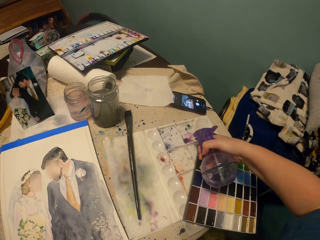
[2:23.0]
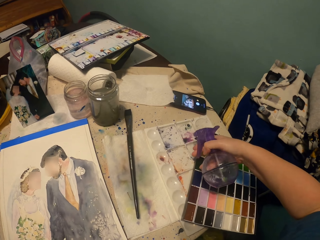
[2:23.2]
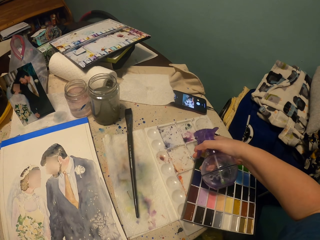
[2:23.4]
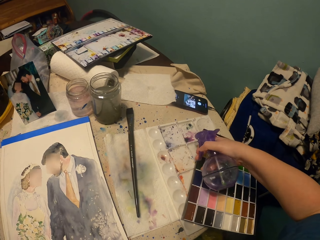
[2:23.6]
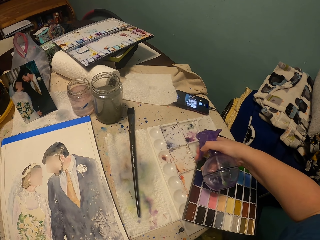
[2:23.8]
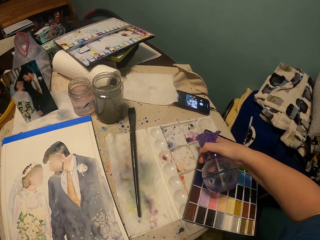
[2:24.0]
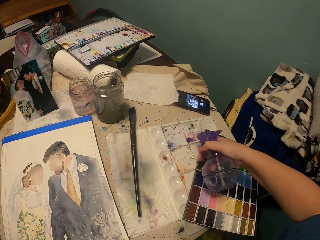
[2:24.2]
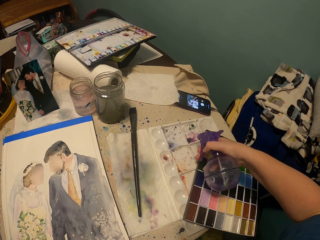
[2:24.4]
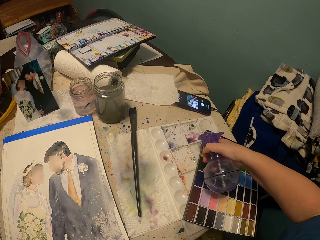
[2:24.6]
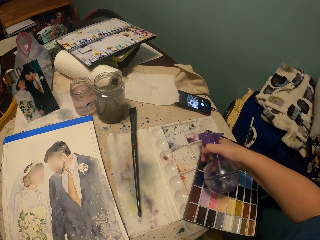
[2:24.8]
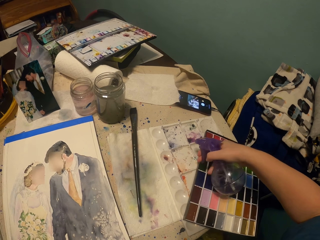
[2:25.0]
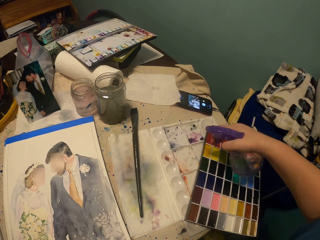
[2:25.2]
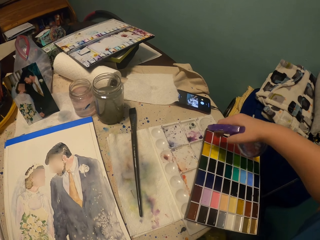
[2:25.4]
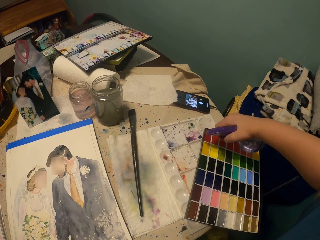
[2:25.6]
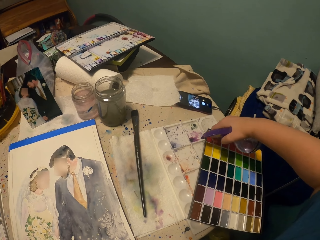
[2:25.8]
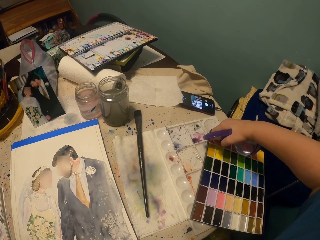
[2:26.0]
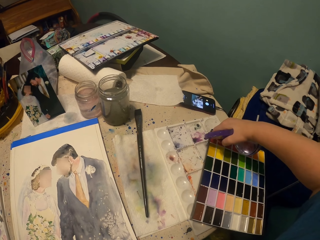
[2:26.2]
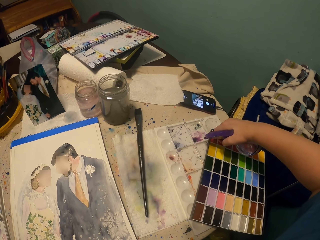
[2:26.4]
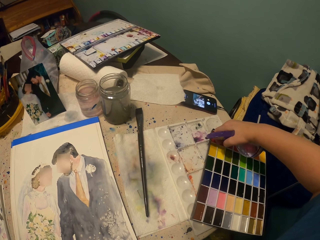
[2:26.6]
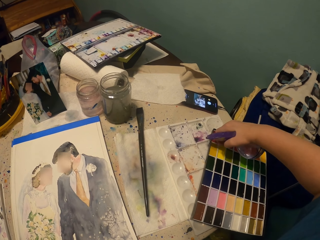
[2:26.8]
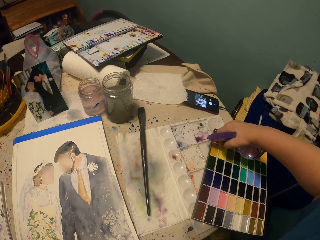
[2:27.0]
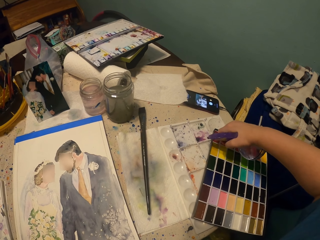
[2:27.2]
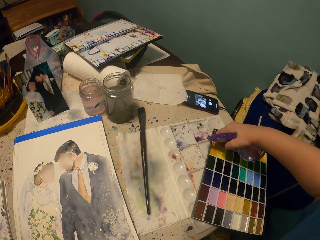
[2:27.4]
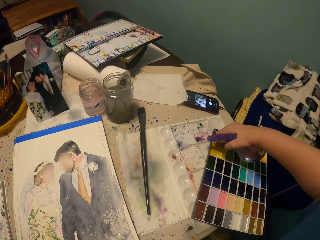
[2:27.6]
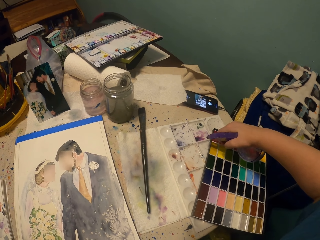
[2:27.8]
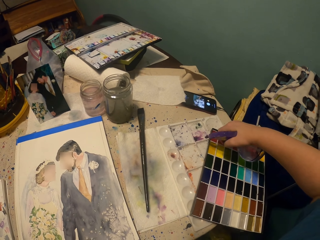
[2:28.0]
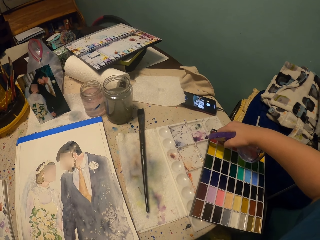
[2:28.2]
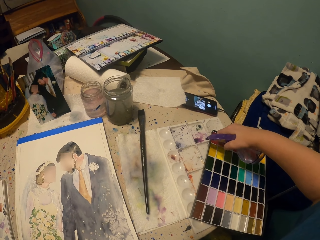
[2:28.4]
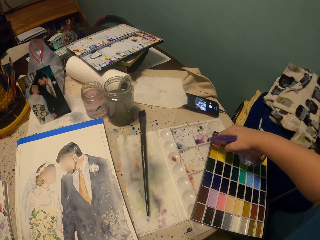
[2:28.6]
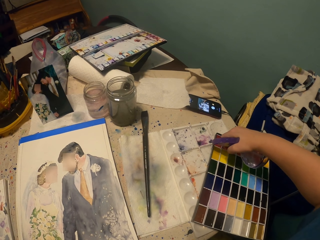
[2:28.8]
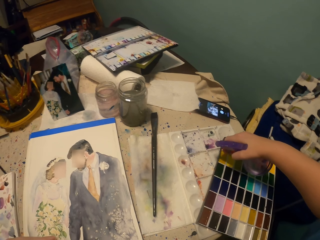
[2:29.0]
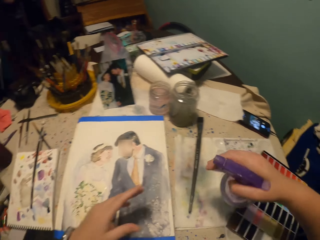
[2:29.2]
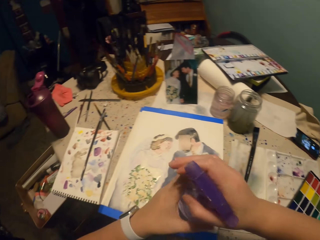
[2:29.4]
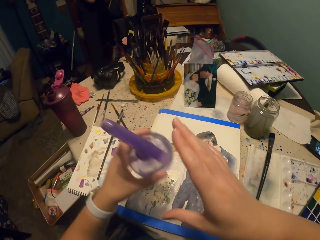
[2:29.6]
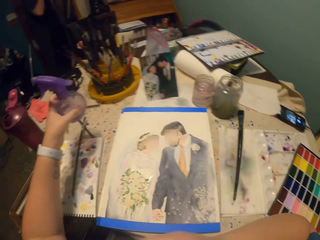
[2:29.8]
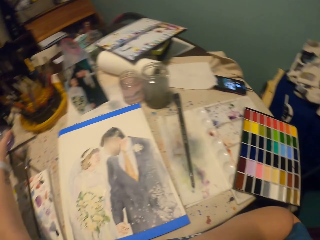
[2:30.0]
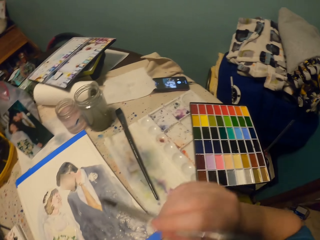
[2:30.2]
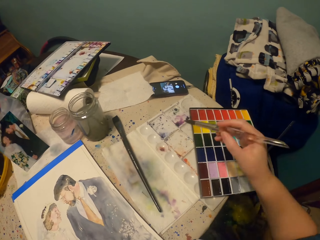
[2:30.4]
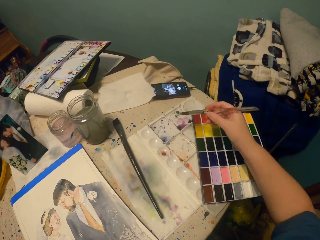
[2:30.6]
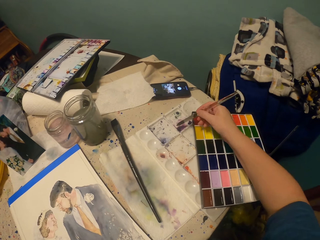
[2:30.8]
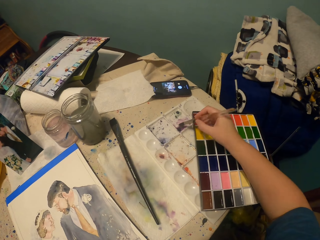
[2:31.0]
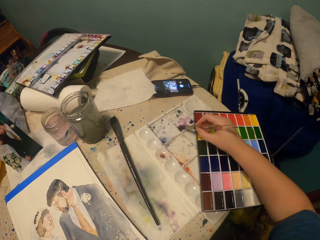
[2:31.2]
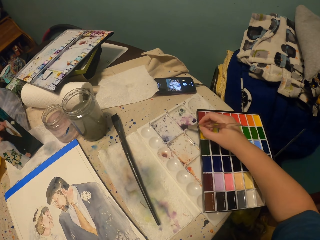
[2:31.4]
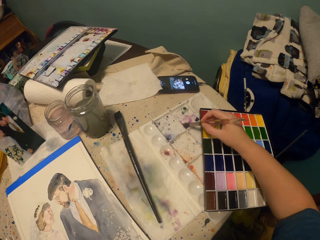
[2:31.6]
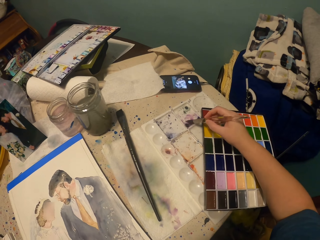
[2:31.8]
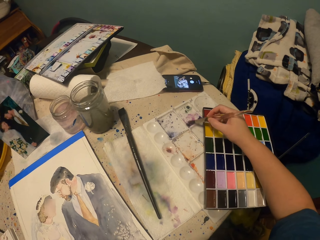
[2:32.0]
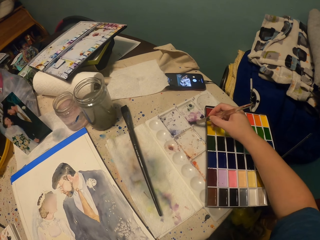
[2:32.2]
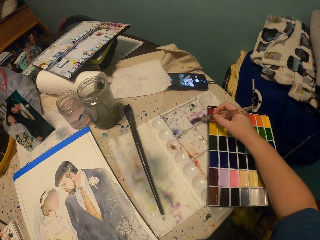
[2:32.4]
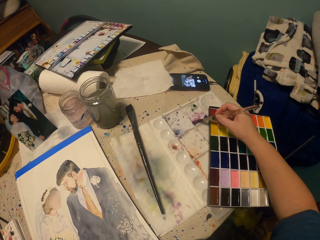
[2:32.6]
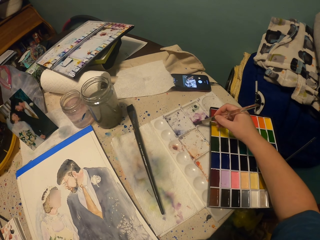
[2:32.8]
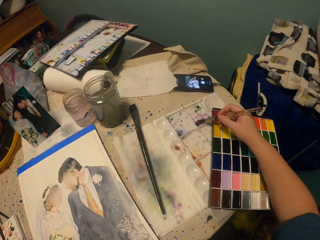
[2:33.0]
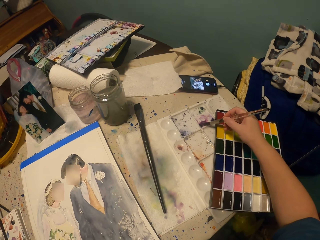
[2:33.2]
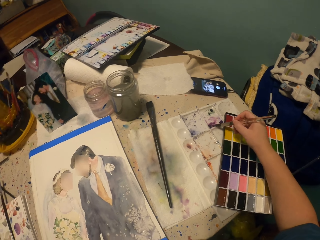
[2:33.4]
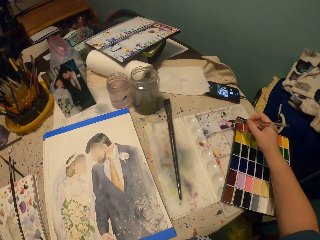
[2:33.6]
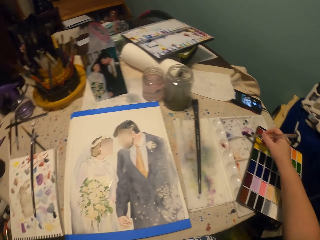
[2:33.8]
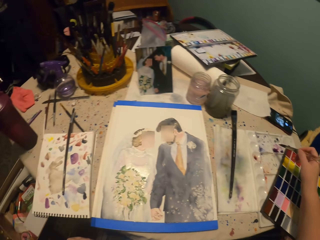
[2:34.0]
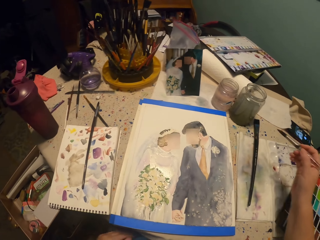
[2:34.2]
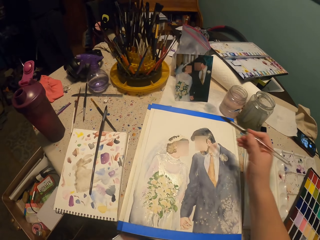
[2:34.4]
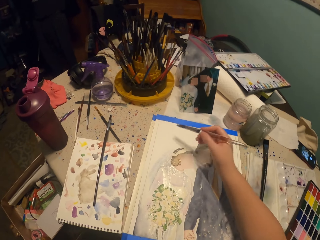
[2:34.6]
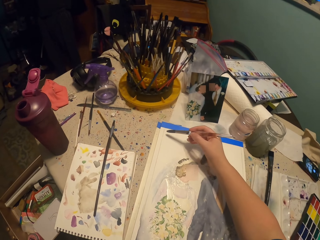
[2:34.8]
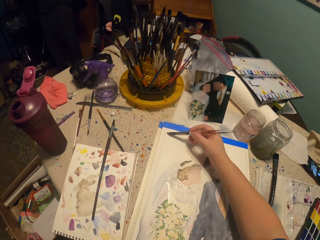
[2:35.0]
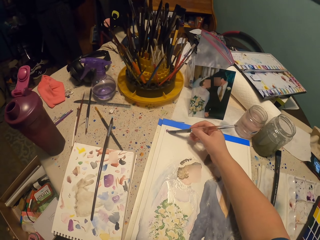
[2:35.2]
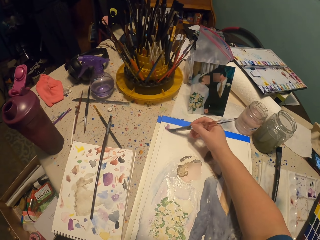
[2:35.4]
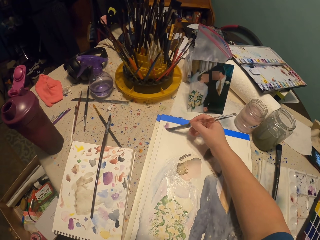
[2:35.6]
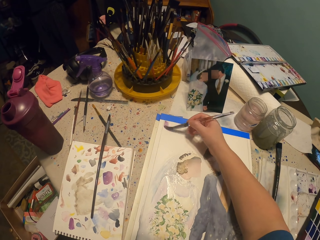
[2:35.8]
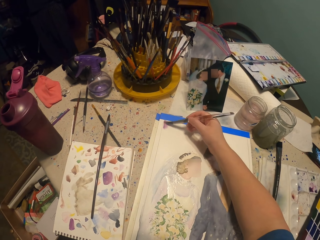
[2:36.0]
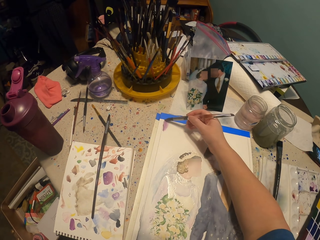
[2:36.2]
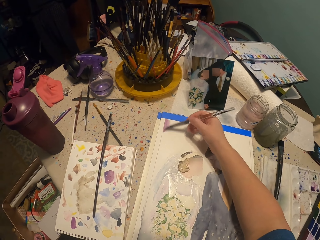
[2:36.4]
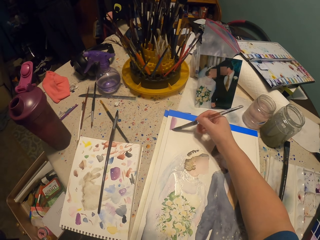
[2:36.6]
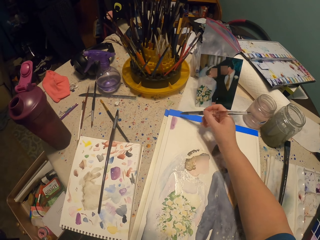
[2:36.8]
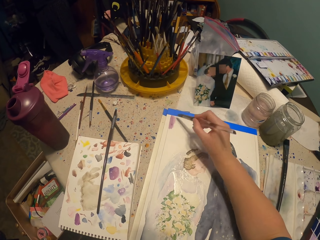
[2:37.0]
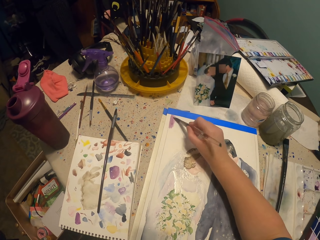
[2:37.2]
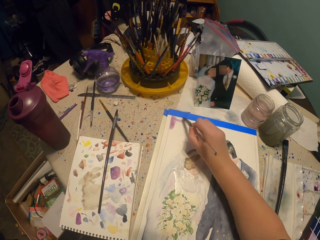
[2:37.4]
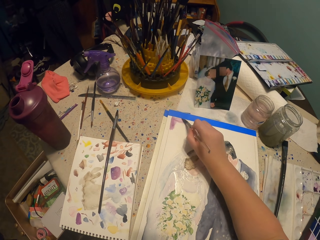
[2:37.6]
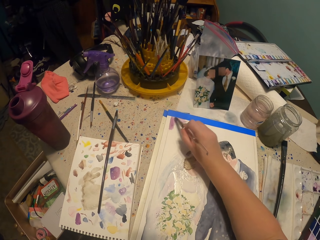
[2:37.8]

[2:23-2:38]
The camera wearer sprays something on the colour mixing board. They exchange the spray bottle in the left hand. They pick up the round brush and put the spray bottle on the painting table. They put the paint brush in paint. They paint the picture with the painting brush.

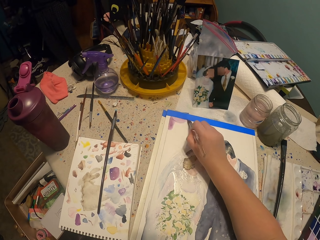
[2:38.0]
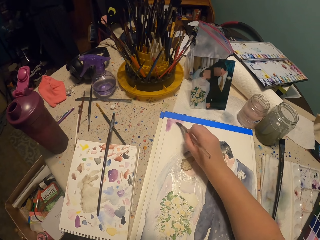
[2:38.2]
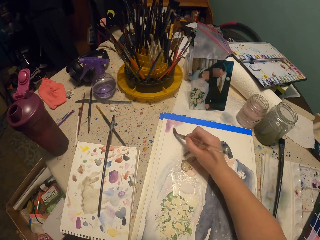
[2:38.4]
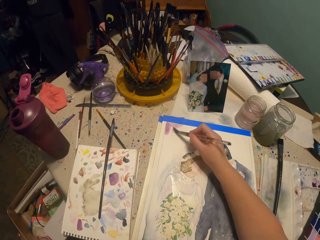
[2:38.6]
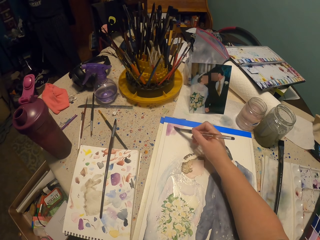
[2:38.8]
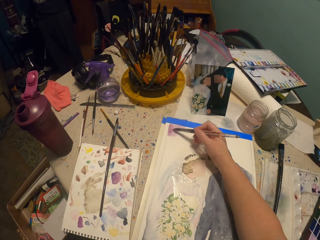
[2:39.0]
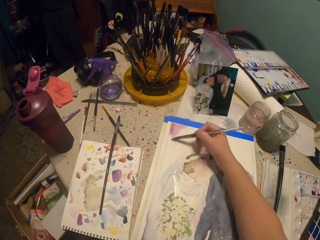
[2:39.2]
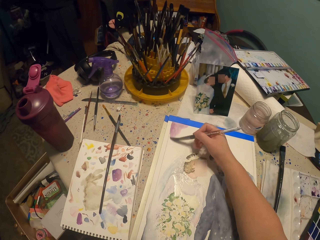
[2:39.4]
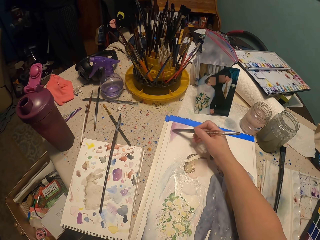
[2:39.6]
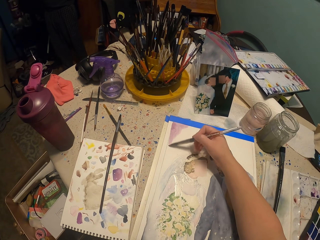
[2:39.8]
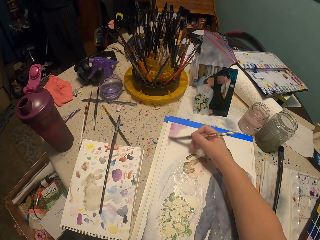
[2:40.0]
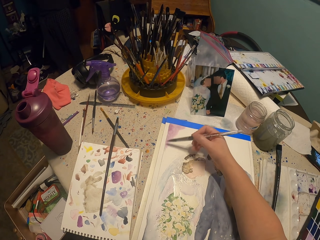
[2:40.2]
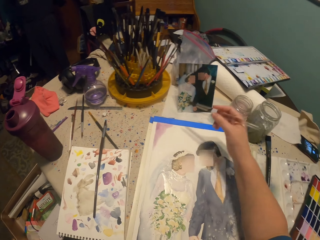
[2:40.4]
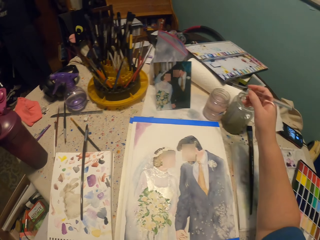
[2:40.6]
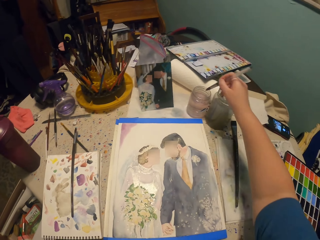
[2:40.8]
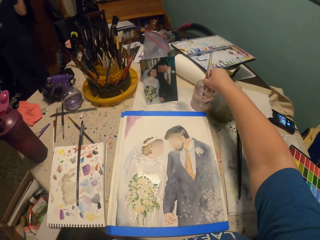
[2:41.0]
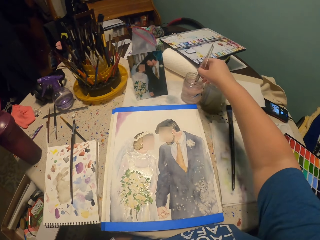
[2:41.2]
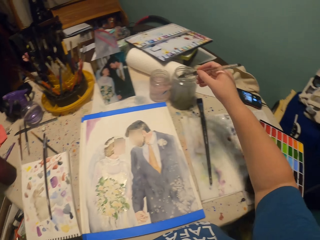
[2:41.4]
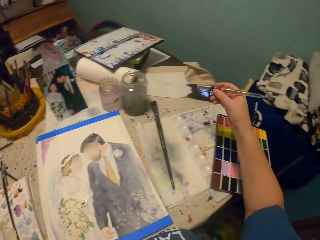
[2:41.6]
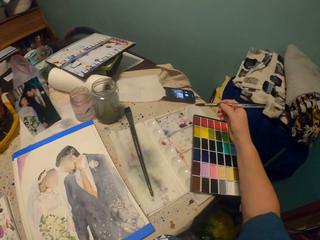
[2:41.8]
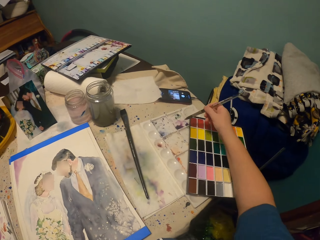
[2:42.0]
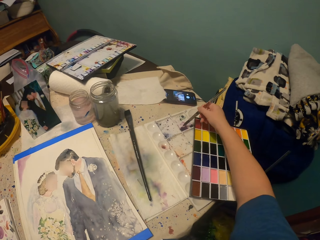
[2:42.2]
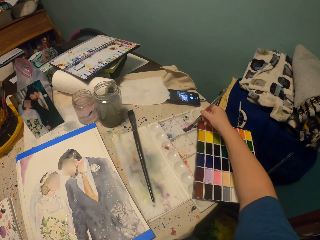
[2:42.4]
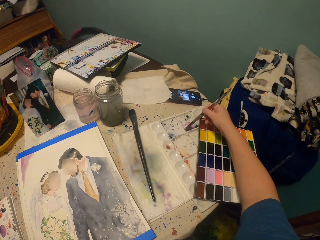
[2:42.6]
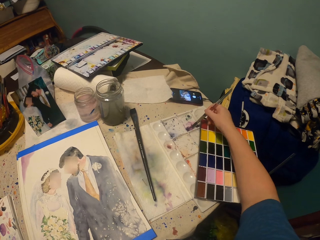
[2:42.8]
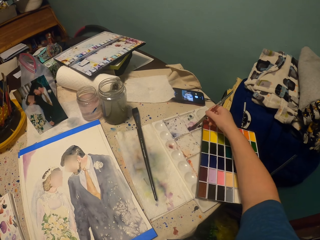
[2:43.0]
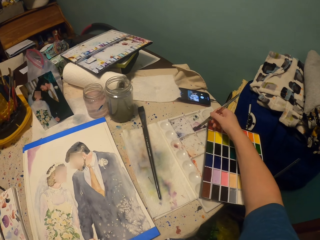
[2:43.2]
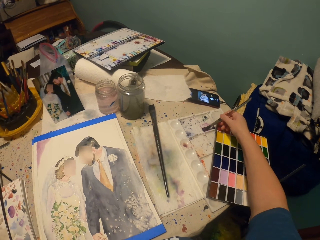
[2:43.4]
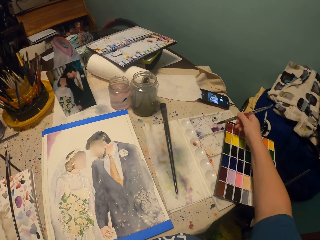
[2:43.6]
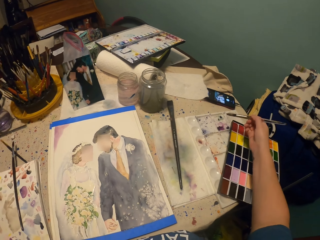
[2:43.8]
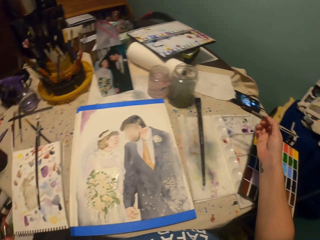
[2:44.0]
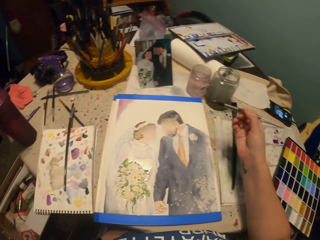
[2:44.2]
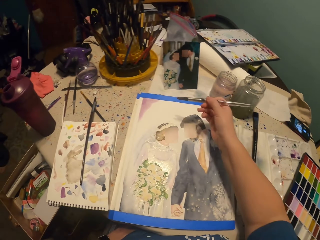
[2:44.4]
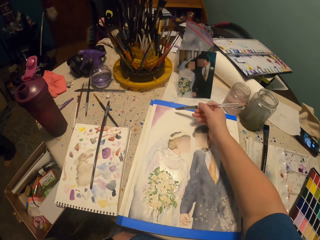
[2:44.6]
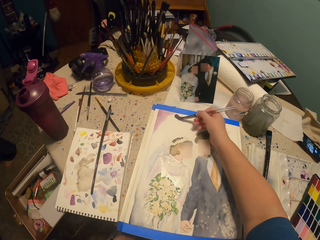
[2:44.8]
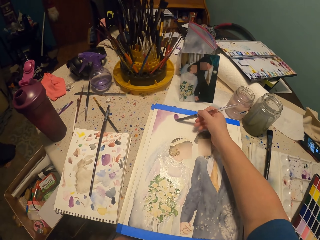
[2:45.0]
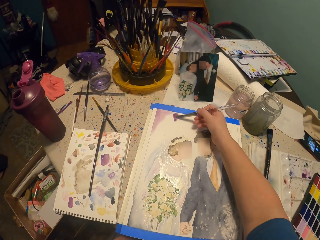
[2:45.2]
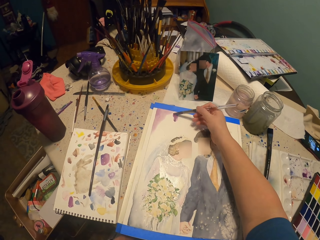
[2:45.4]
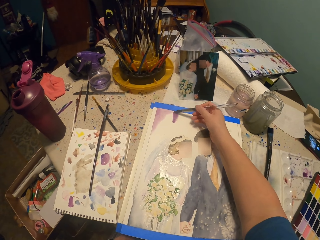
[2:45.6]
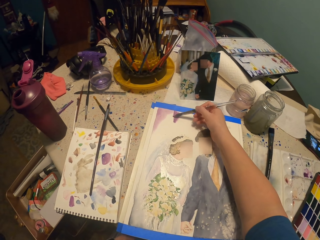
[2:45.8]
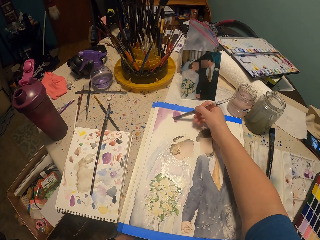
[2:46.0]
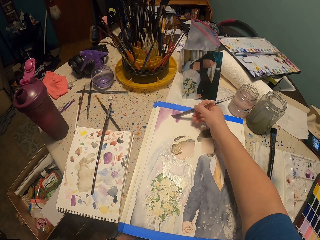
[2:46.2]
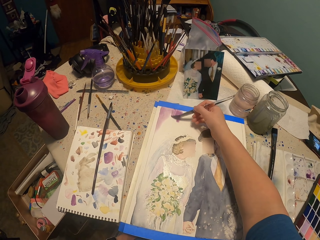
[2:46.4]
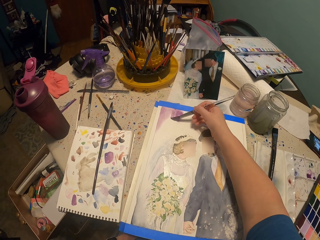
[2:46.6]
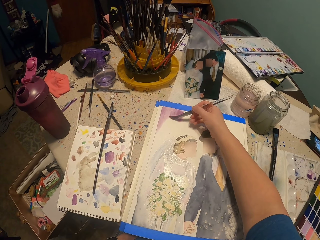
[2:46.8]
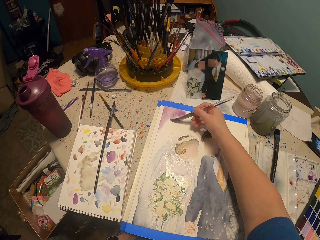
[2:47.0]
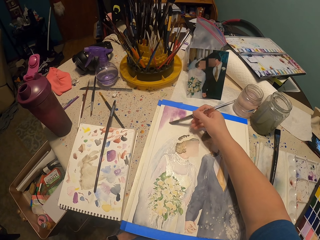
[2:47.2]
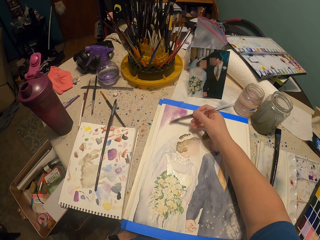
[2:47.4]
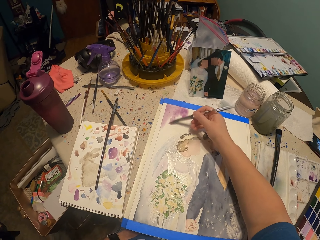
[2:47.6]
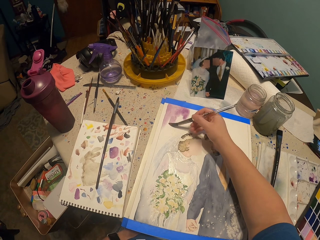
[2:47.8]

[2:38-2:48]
The camera wearer dips the painting brush in water. They dip the round brush in paint. They paint the picture with the painting brush.
